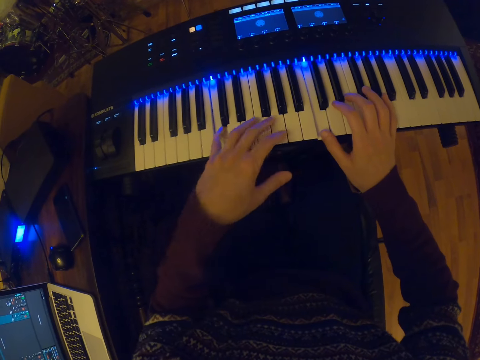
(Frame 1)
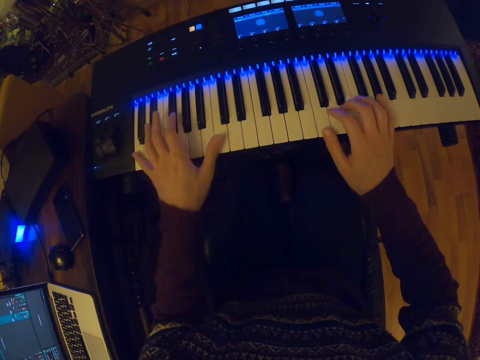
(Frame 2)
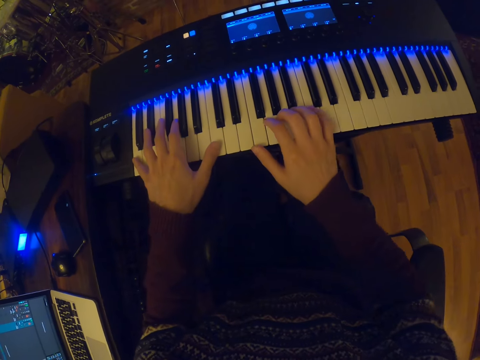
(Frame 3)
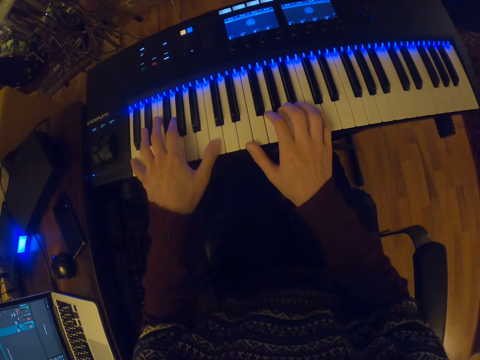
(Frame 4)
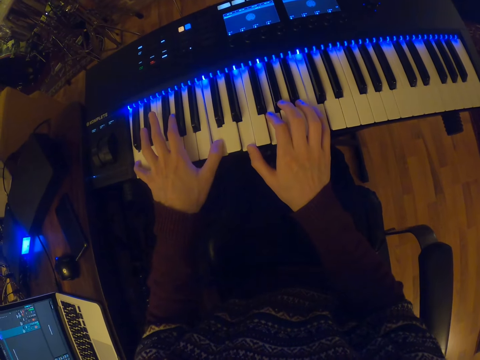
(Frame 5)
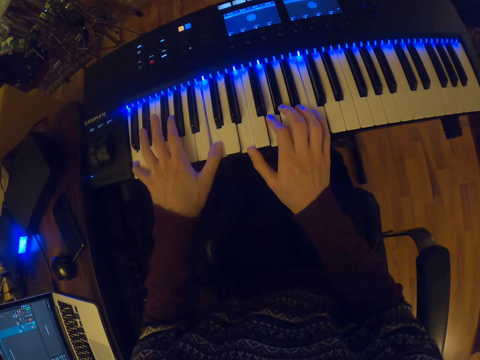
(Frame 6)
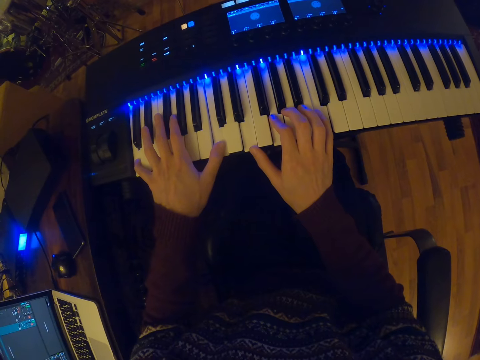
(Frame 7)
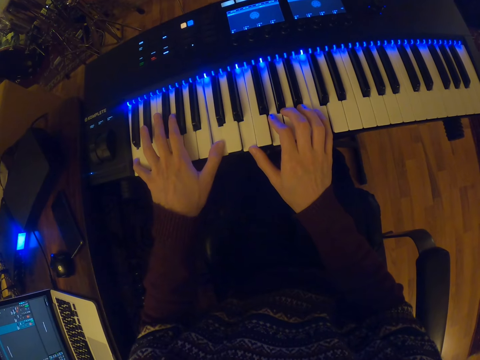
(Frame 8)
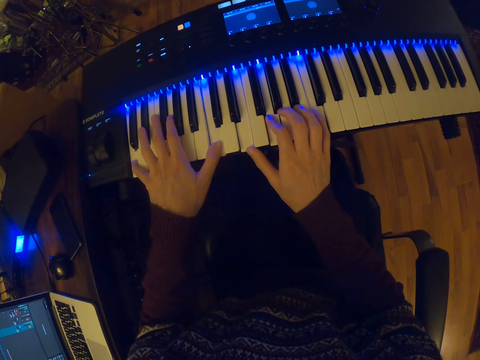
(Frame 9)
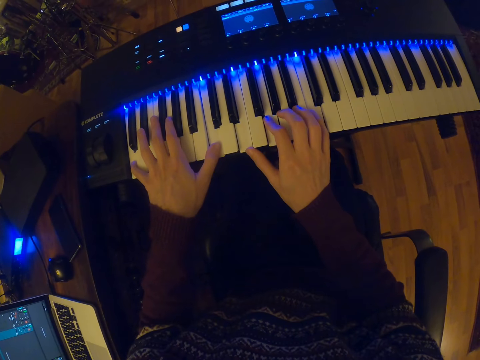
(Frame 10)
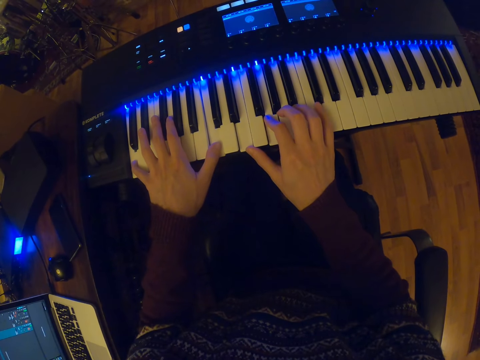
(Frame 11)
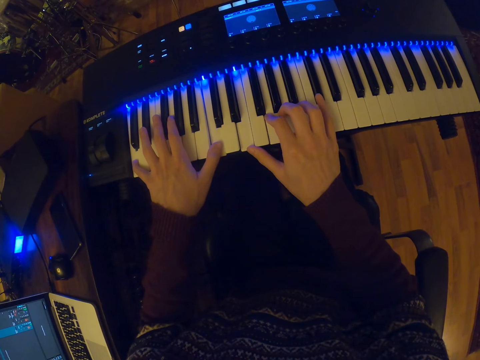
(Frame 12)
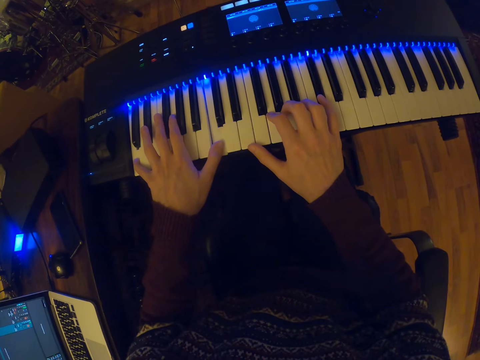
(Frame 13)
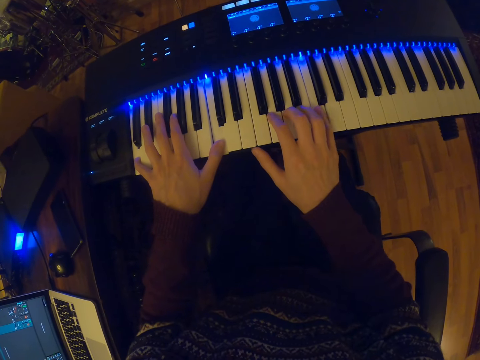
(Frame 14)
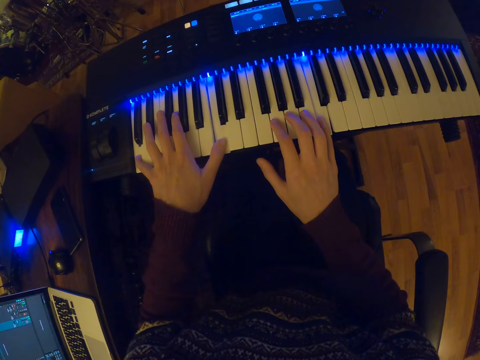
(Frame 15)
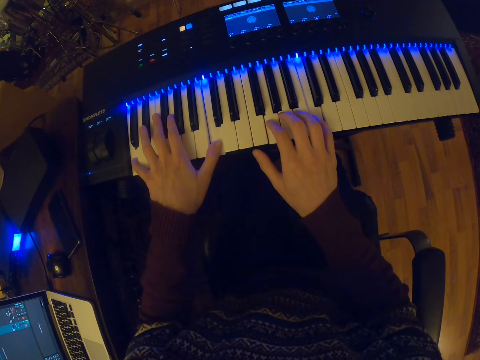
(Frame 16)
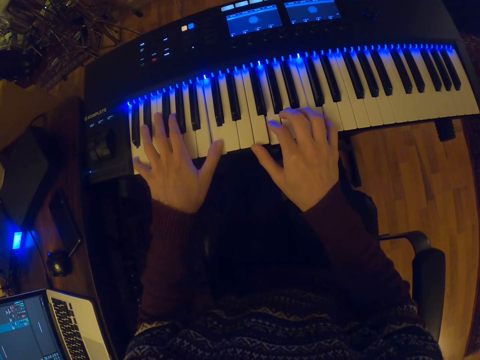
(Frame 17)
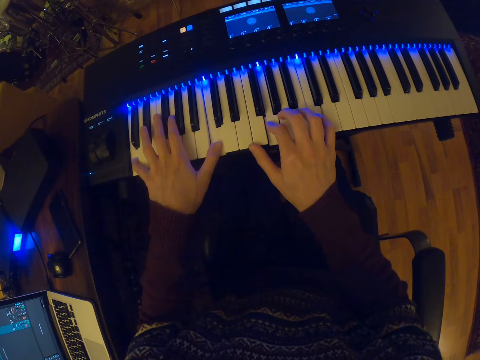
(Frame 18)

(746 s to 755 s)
The camera wearer holds the piano keys with the left hand. They play the piano with the right hand.

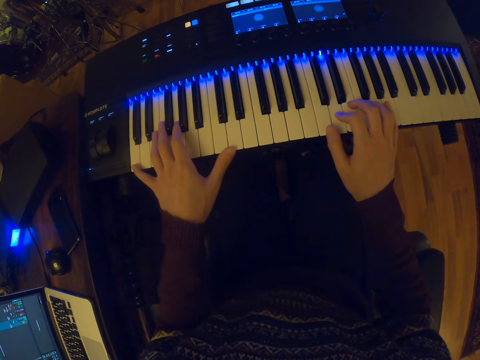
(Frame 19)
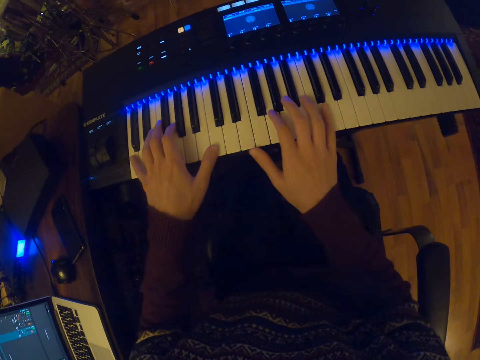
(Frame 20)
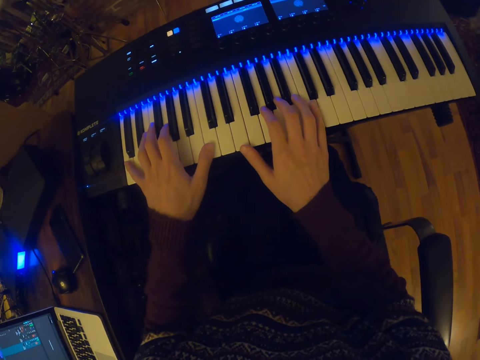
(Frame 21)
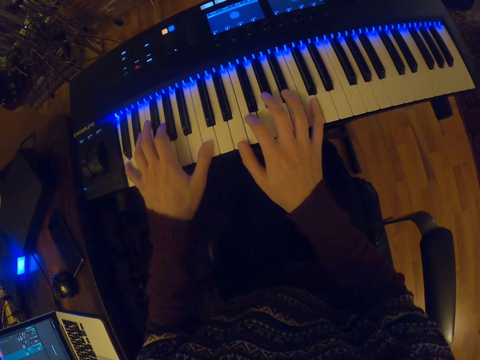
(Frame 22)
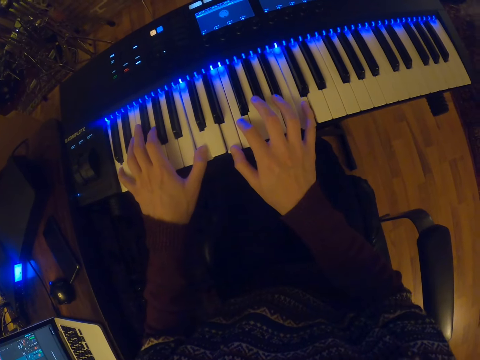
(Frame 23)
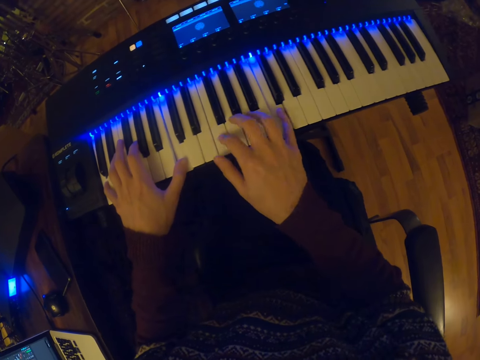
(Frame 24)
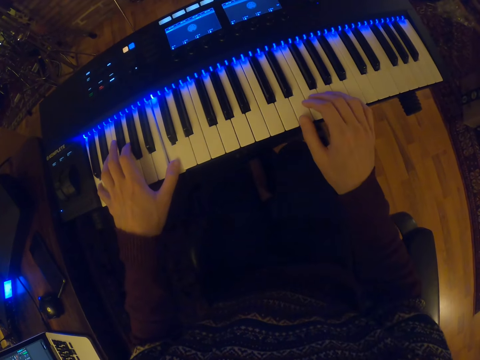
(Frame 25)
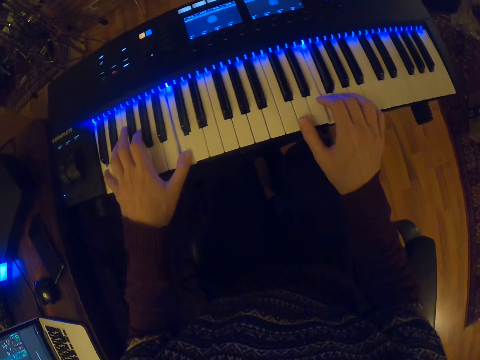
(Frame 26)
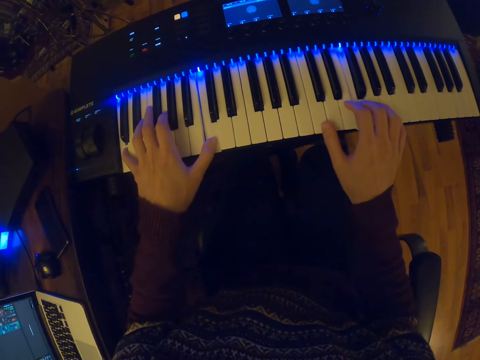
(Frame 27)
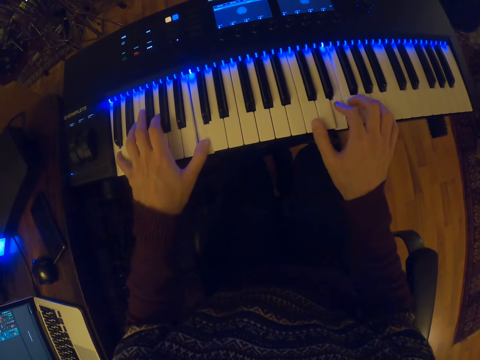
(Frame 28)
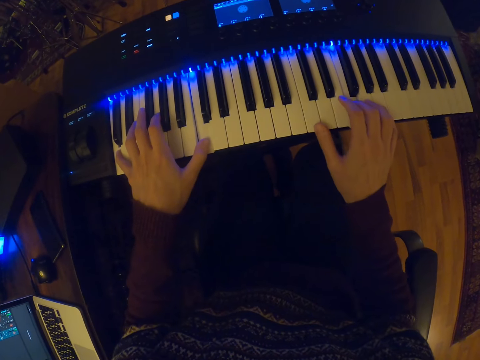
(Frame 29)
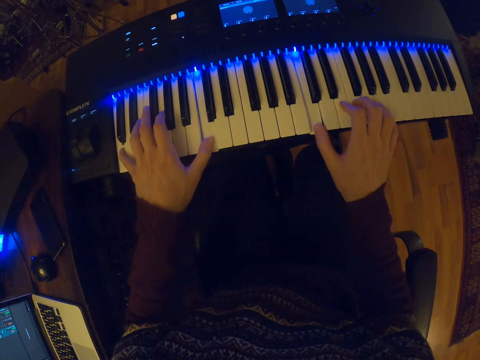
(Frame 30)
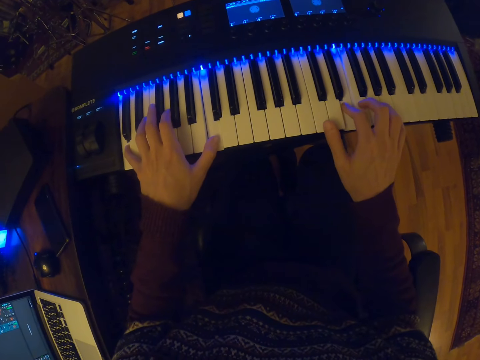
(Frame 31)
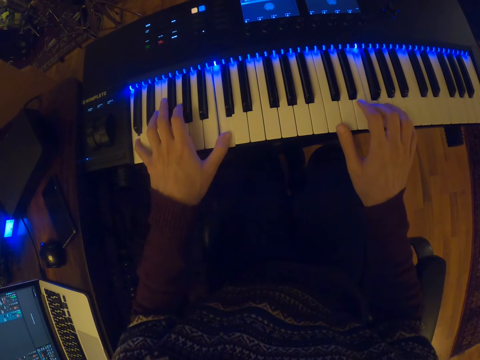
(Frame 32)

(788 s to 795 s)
The camera wearer plays piano with both hands.

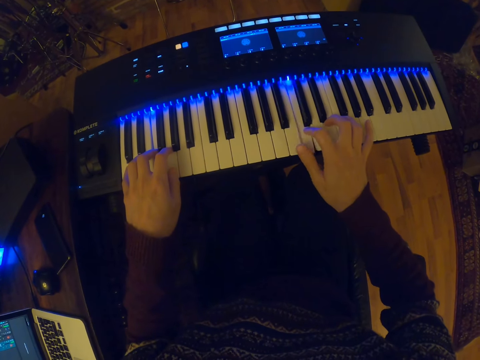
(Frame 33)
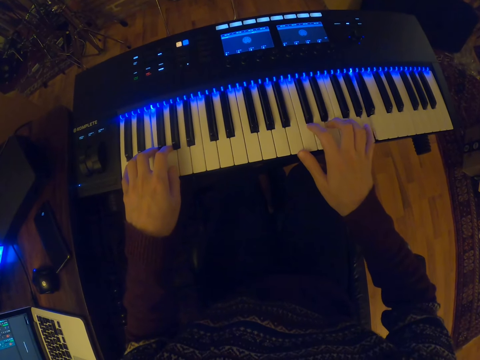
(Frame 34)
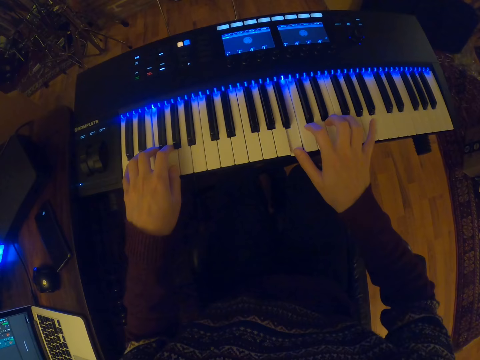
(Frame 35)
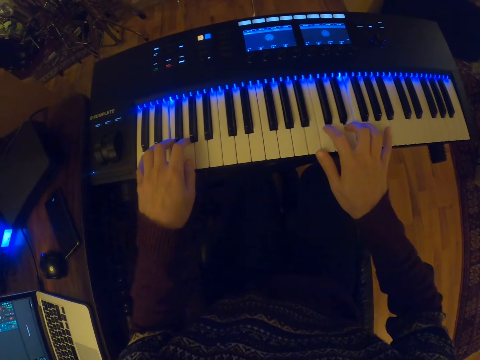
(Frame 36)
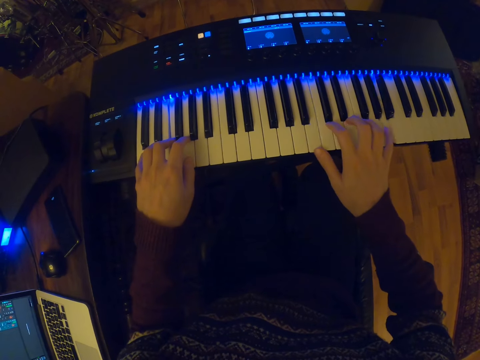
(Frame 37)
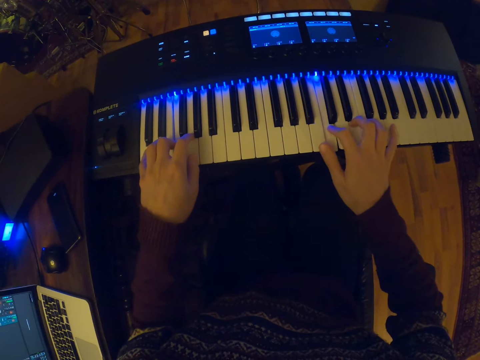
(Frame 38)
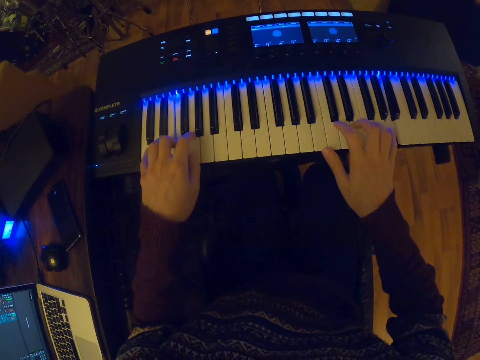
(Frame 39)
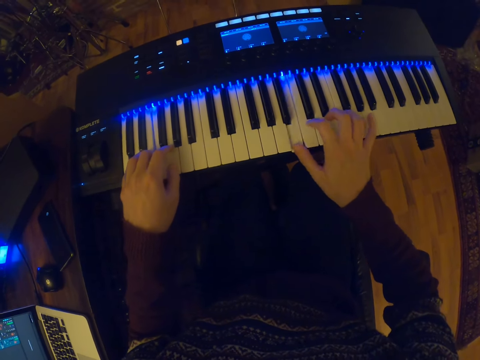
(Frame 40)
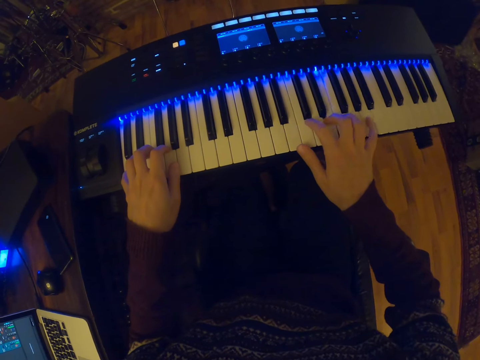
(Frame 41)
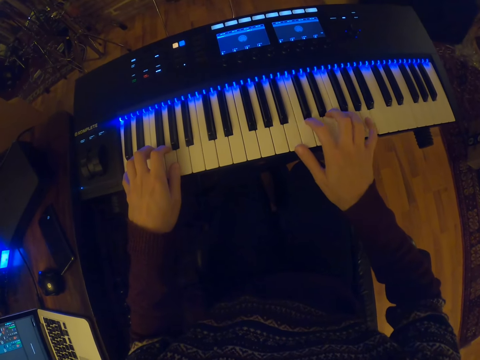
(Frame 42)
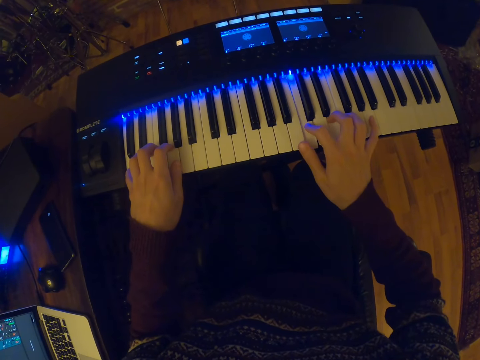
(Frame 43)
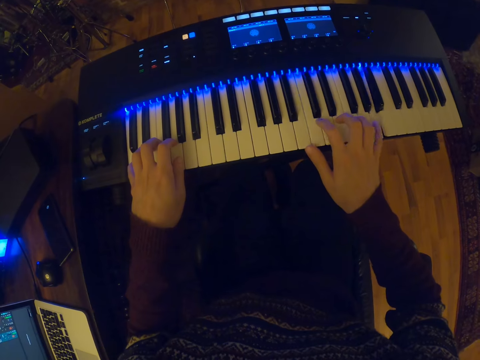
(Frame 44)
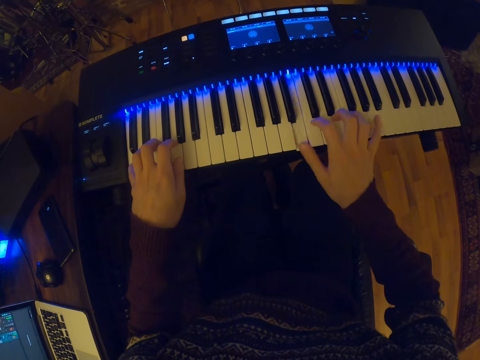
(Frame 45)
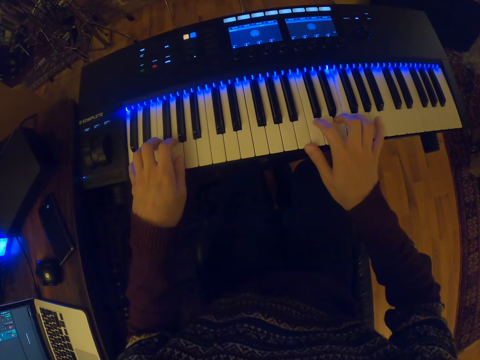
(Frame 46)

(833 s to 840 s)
The camera wearer plays the piano.

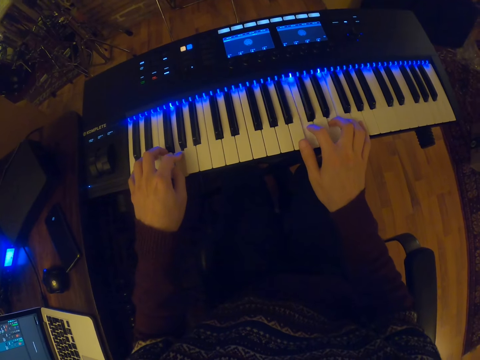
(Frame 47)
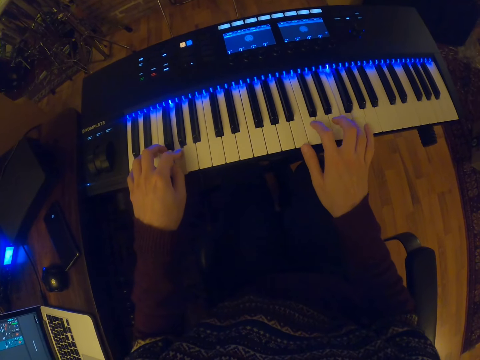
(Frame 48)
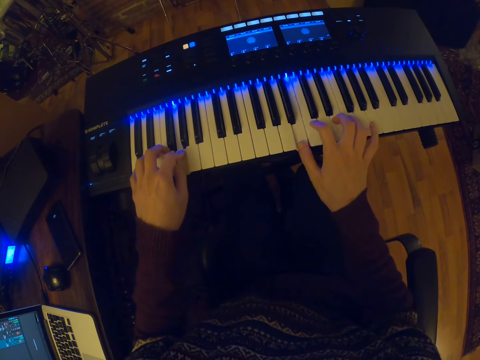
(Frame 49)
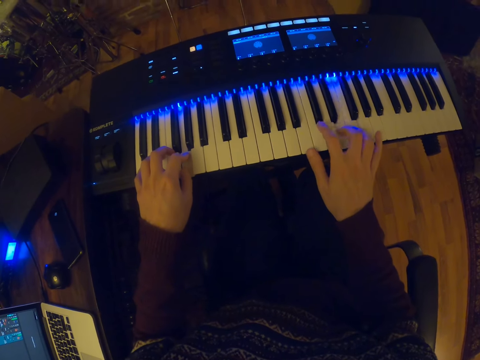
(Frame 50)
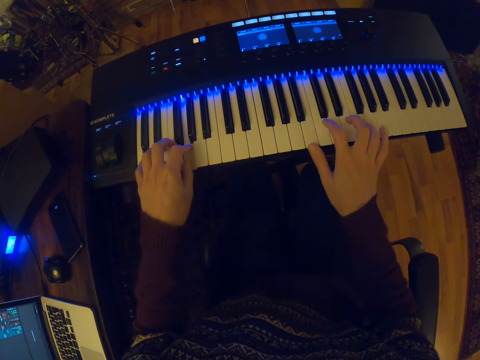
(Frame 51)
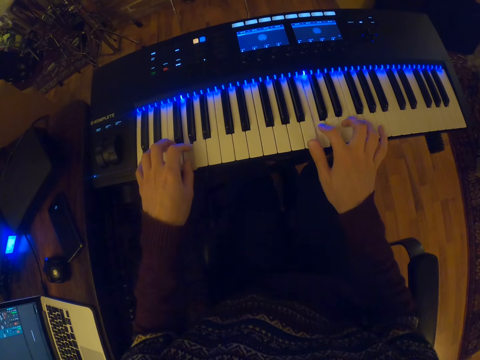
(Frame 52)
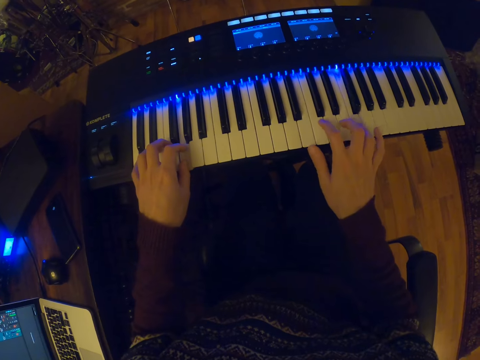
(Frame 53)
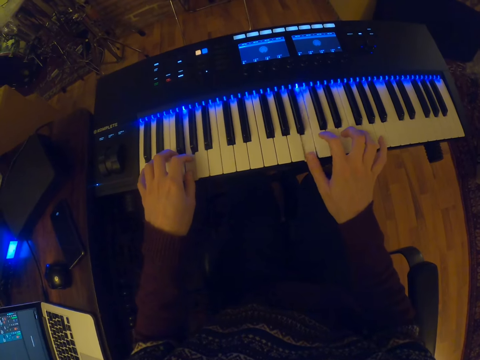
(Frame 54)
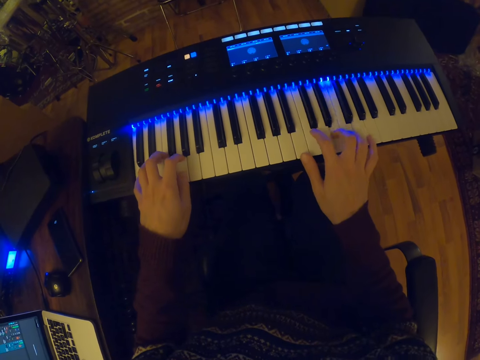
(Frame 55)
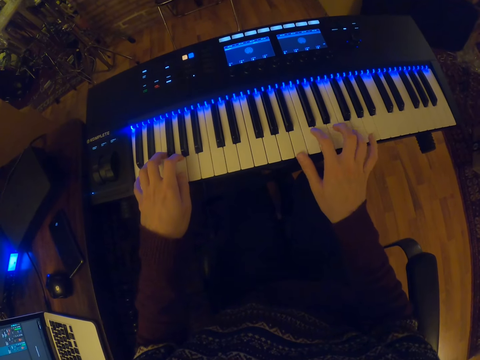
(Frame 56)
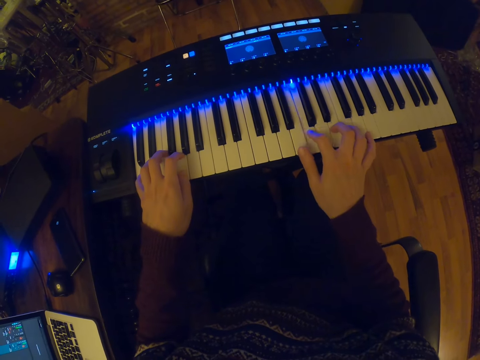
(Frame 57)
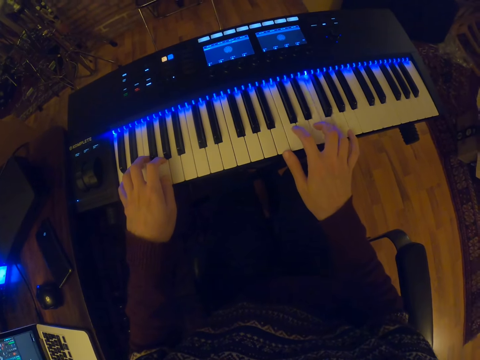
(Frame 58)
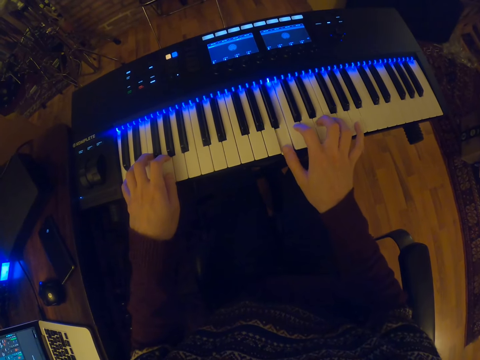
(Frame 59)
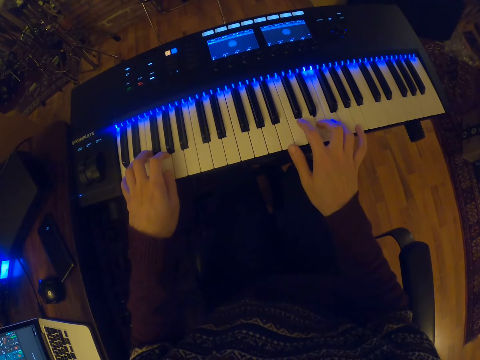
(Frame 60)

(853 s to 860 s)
The camera wearer plays the piano.
